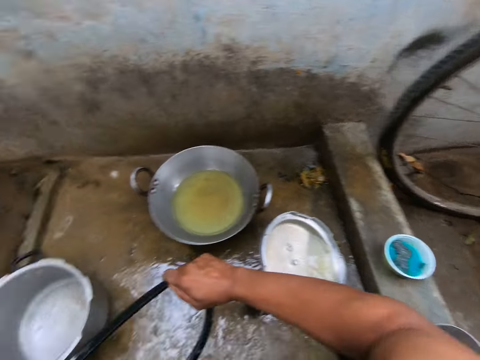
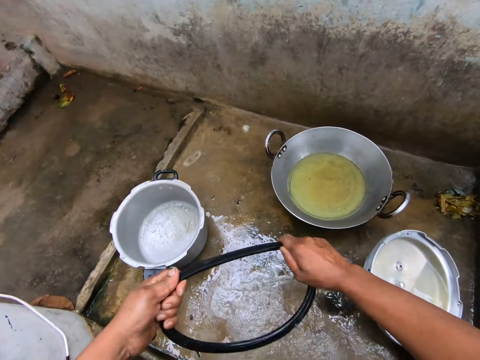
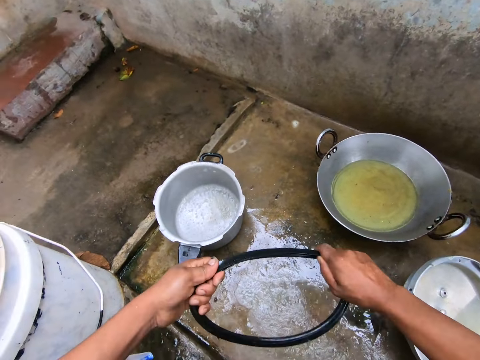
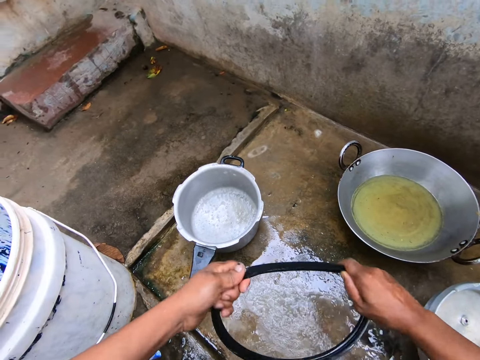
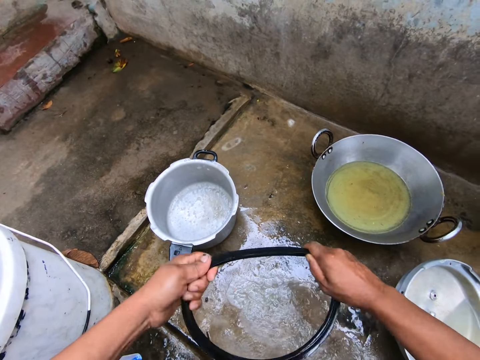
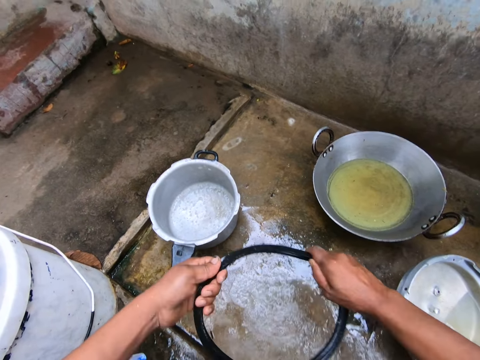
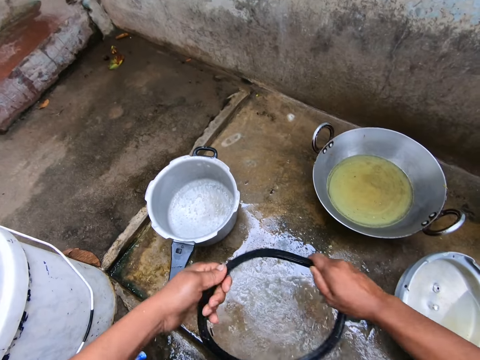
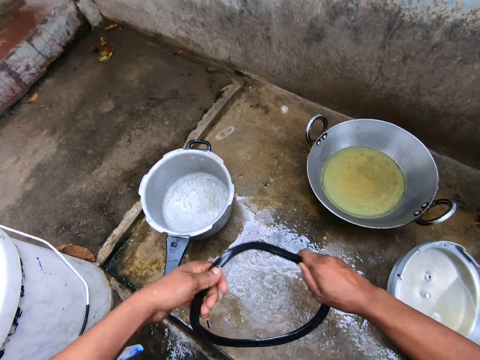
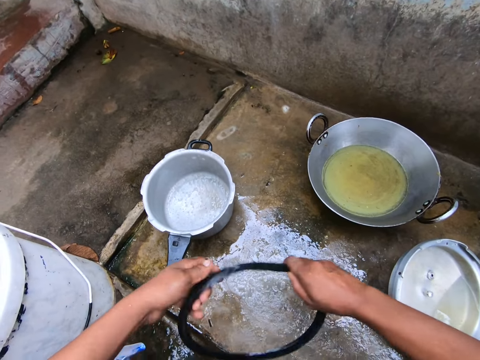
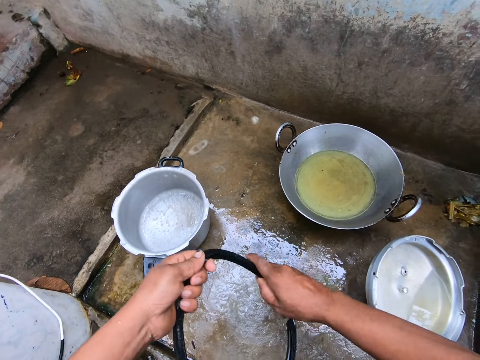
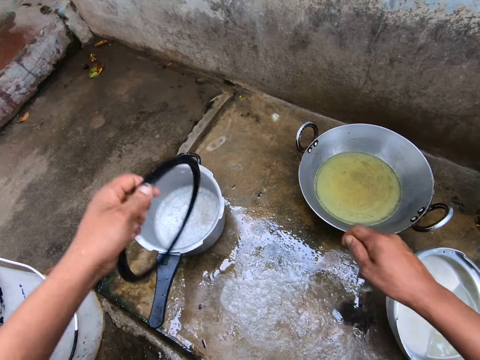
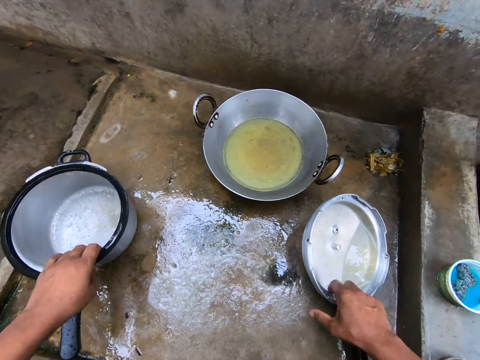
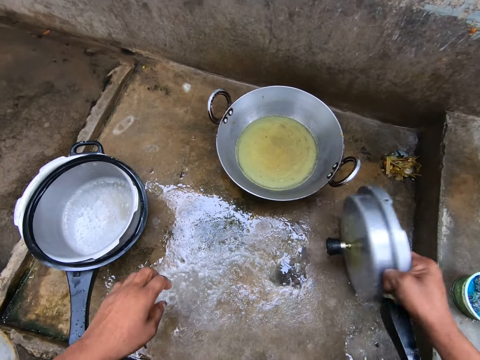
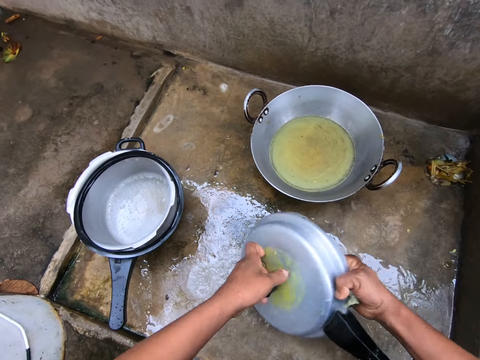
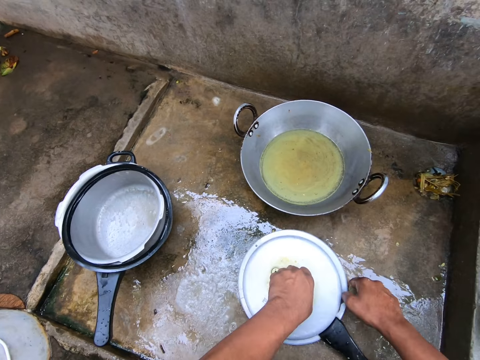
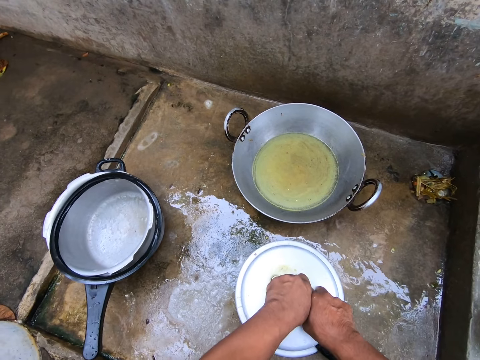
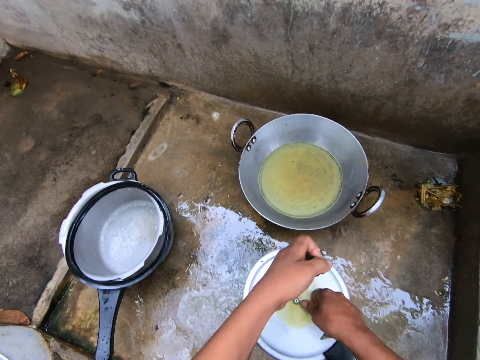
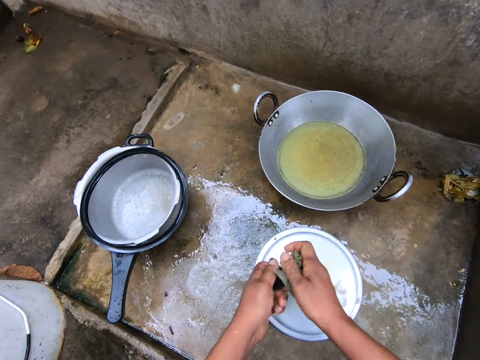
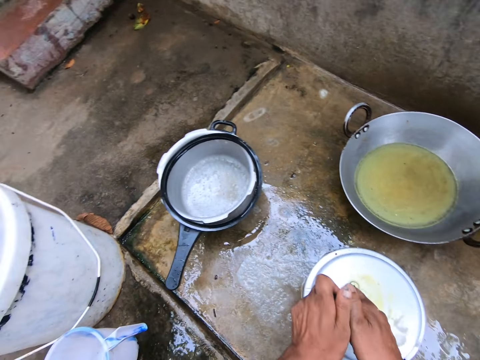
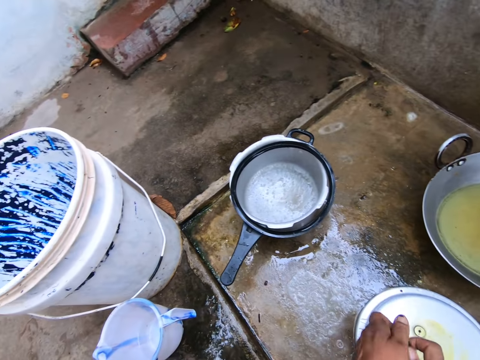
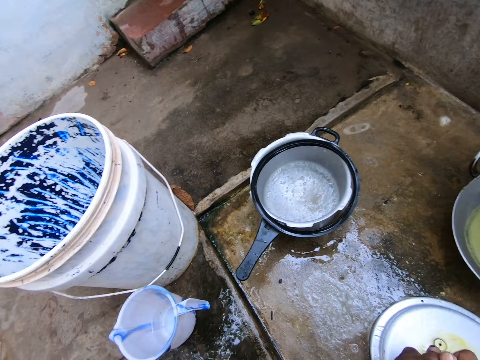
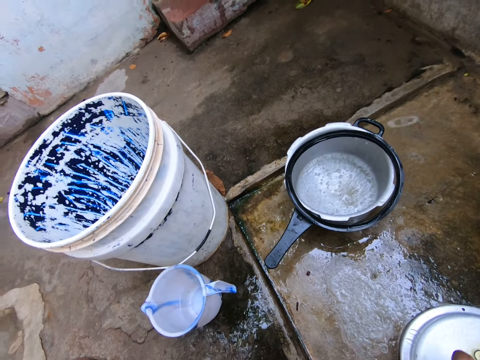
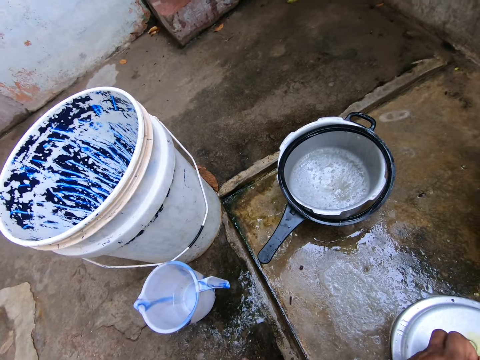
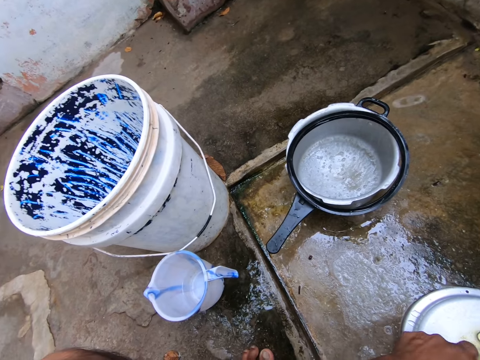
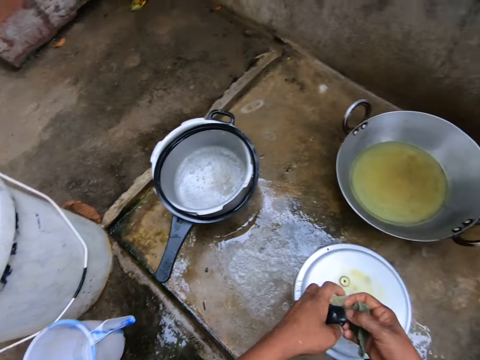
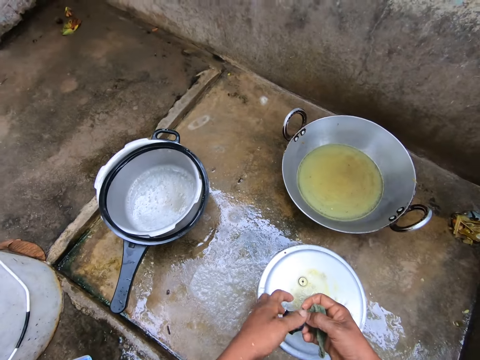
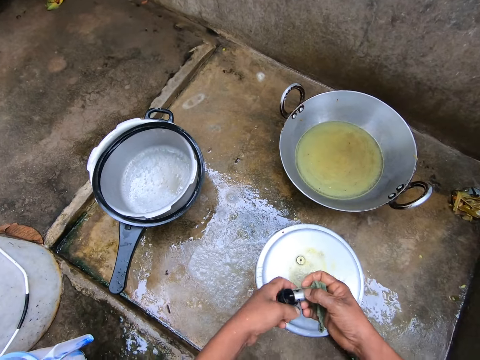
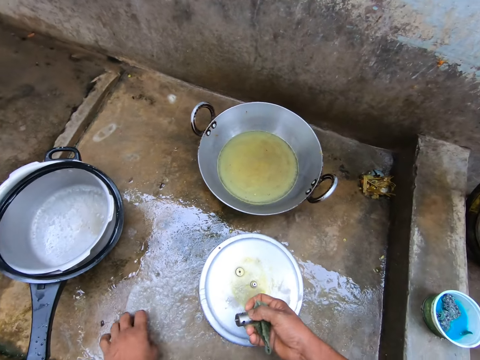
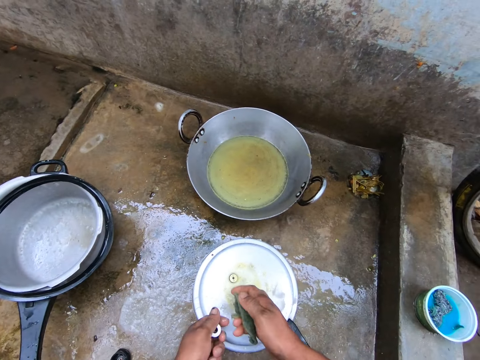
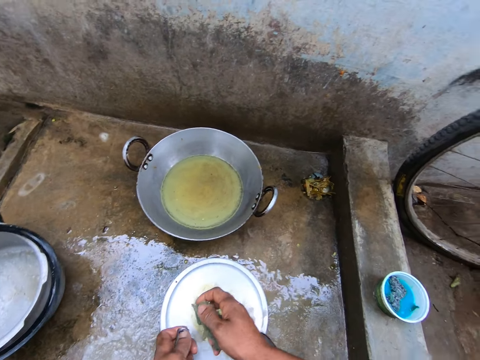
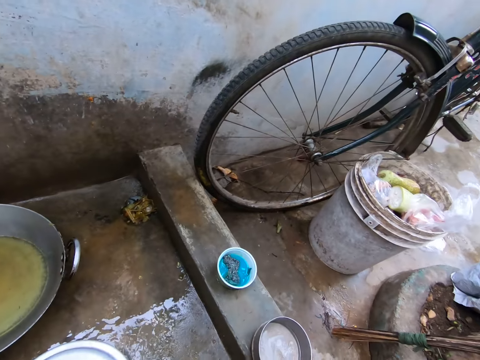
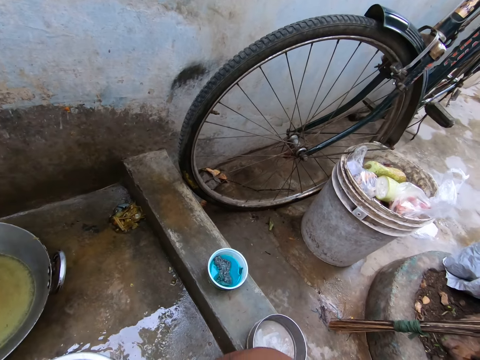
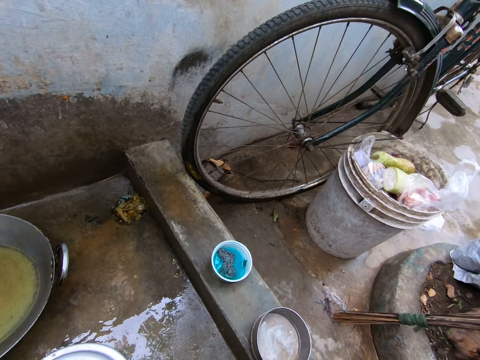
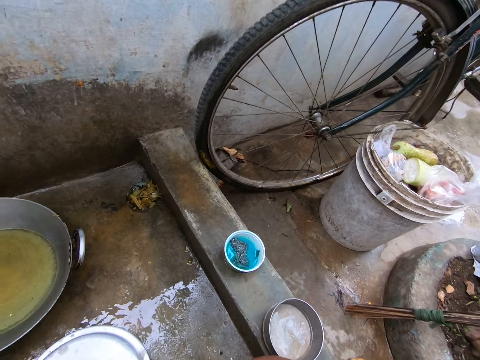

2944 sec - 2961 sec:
The camera wearer washes the insulator. They place the insulator on the pressure cooker's pot. They pick up the cooking pot lid. They remove the vent pipe from the lid. They wash the vent pipe. They open an object. They remove the pressure regulator from the vent pipe. They place the pressure regulator on the floor. They wash the vent pipe. They stare at the bucket.

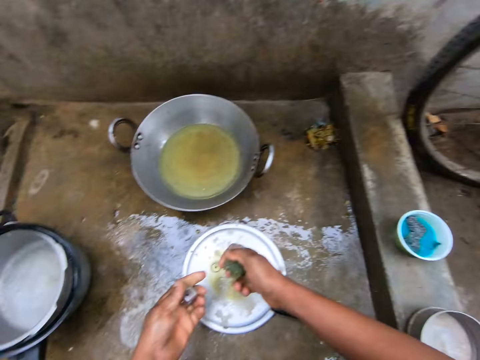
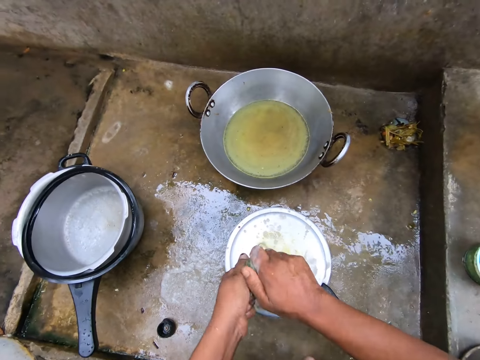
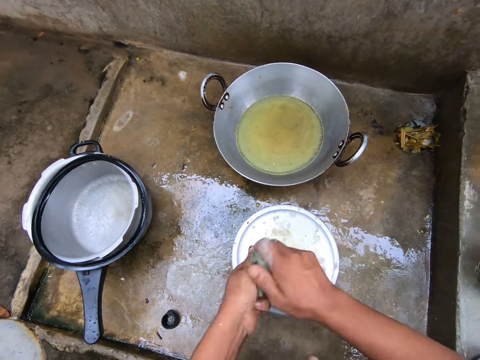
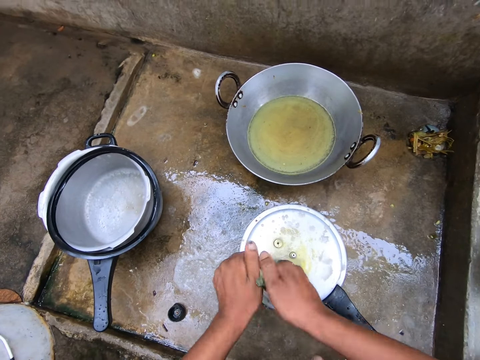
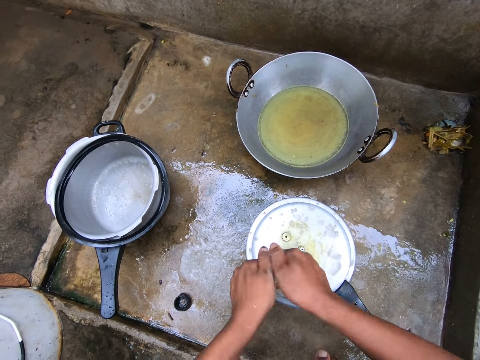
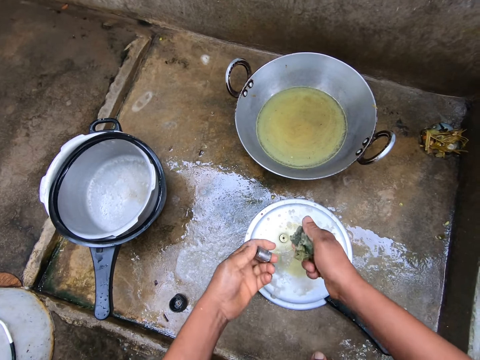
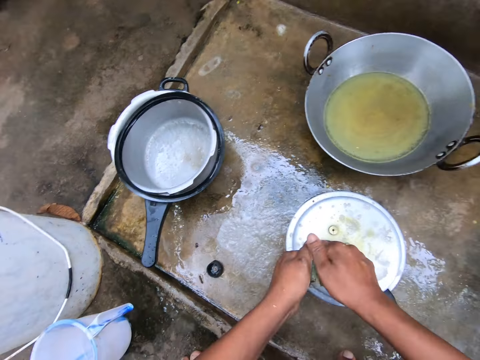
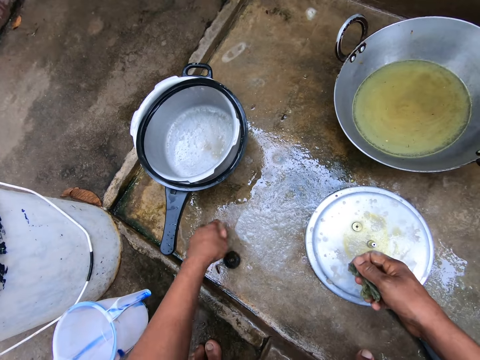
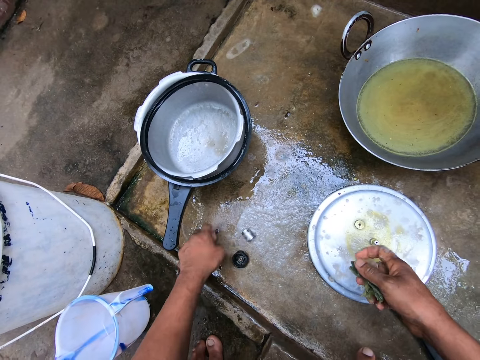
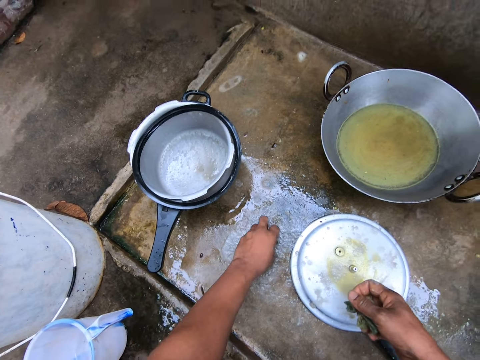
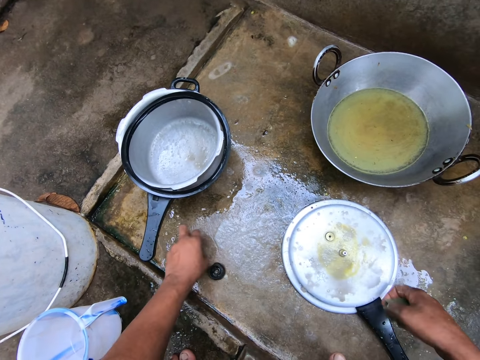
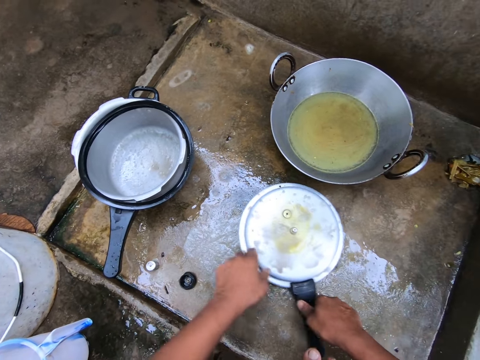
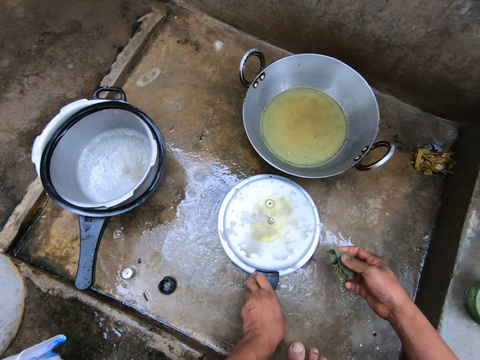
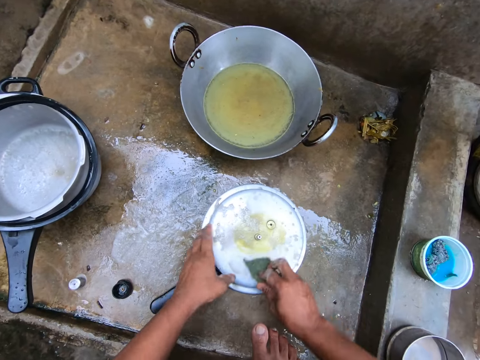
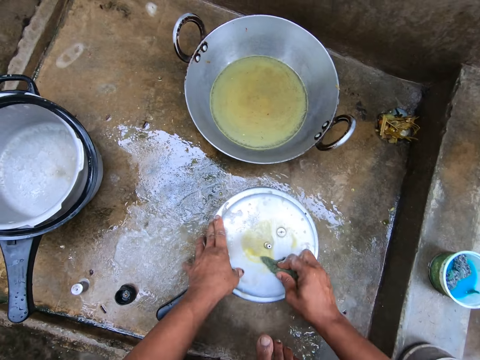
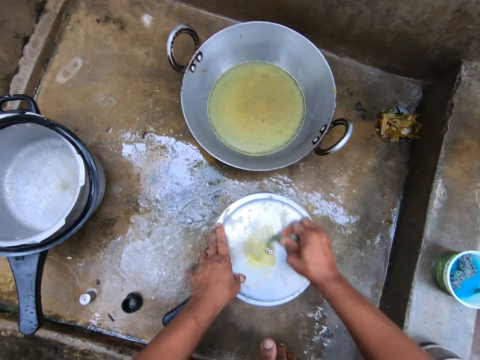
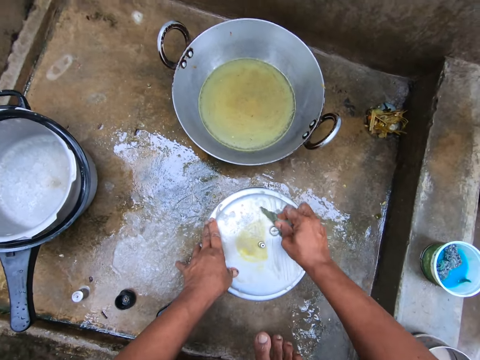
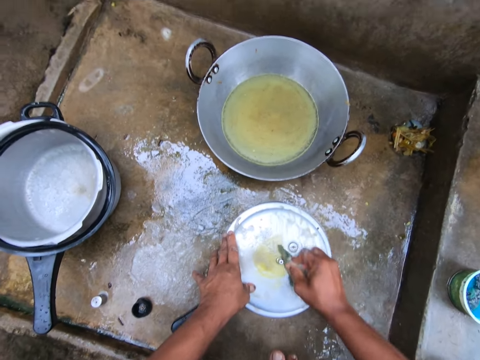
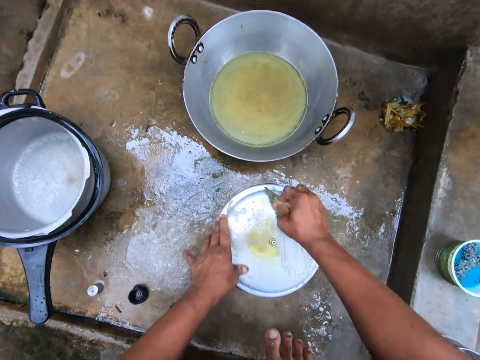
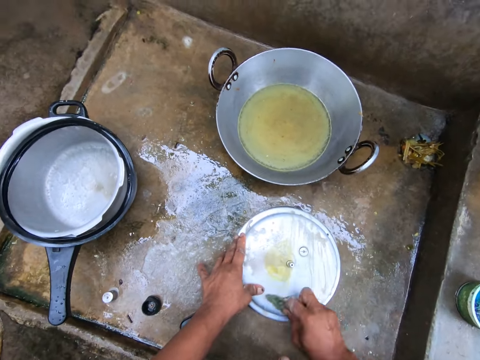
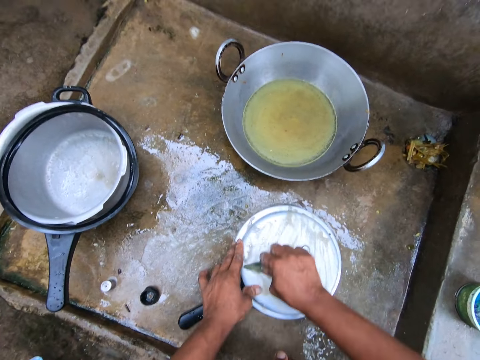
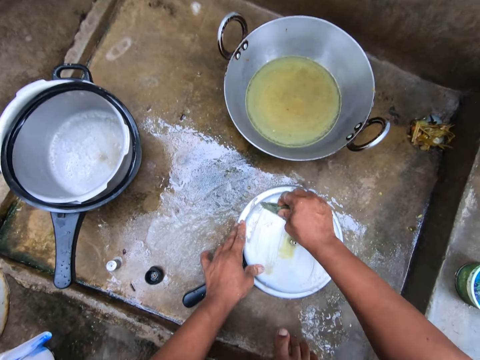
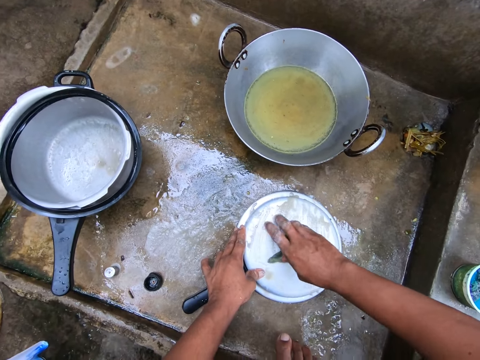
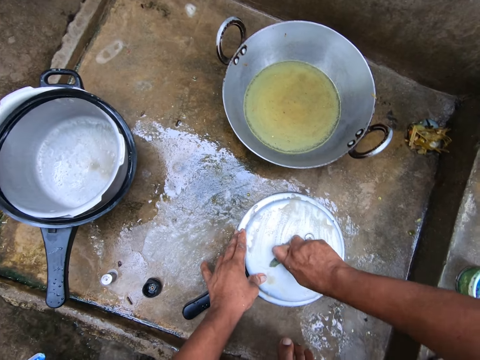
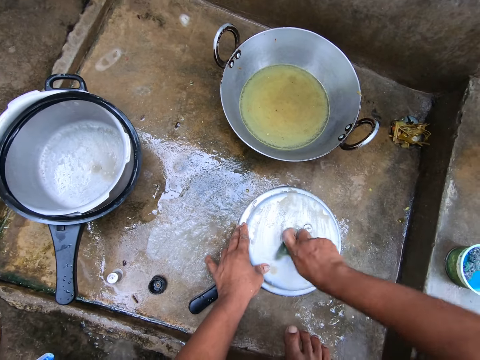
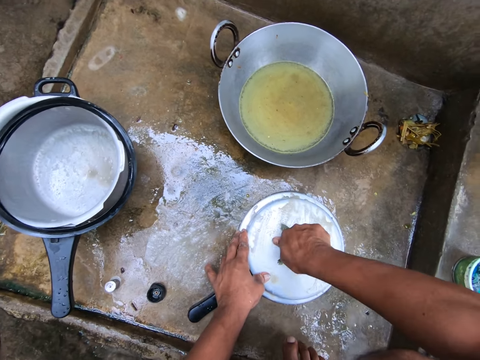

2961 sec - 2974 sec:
The camera wearer washes the vent pipe. He drops the vent pipe on the floor. He moves the vent pipe to the pressure regulator. He moves the lid to his left hand. He adjusts the position of the lid. He washes the lid.
